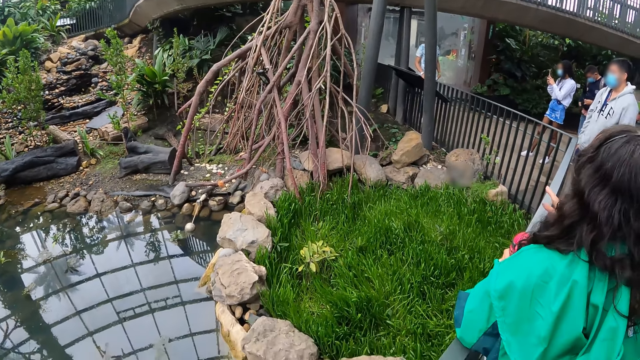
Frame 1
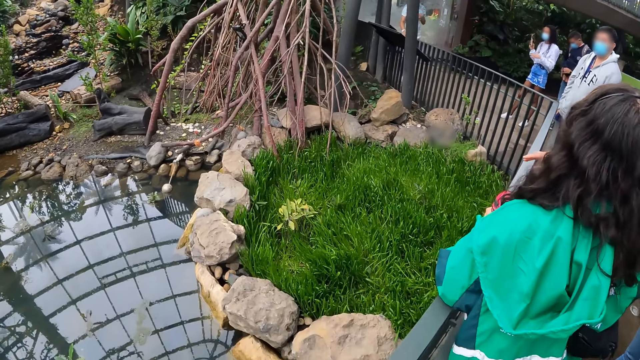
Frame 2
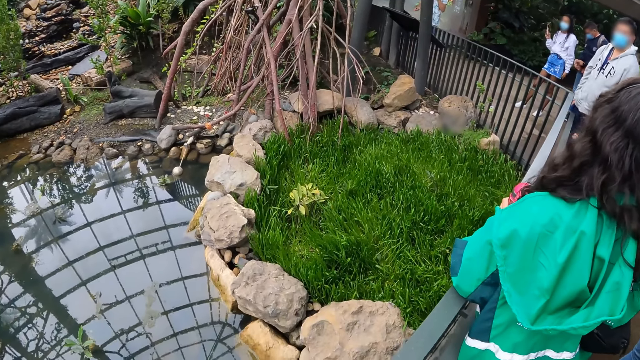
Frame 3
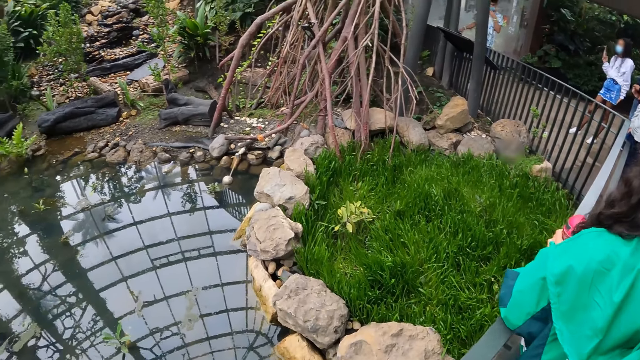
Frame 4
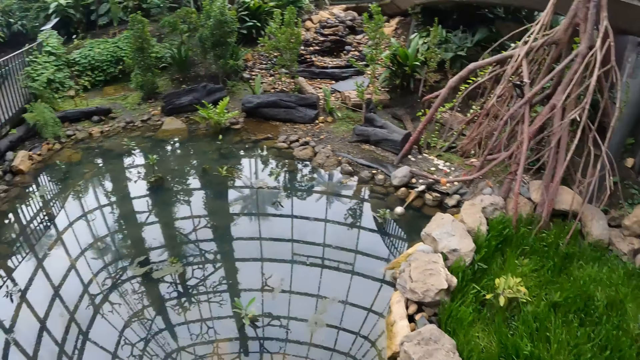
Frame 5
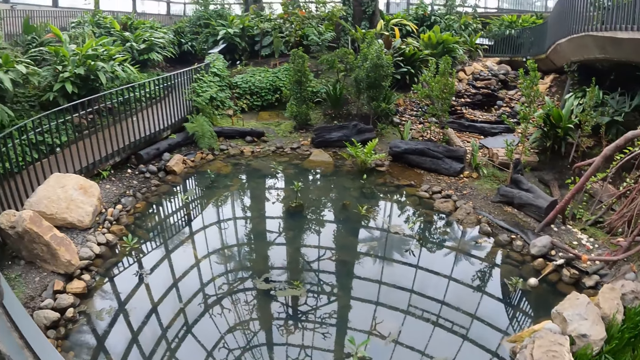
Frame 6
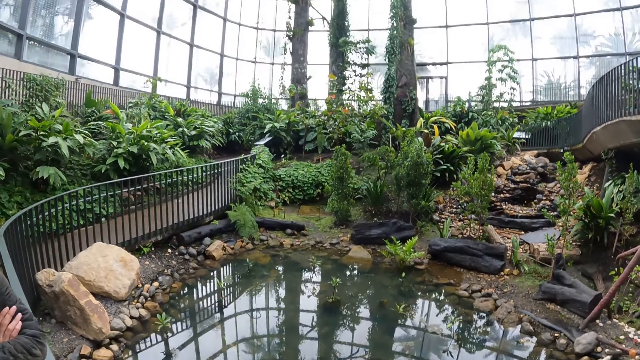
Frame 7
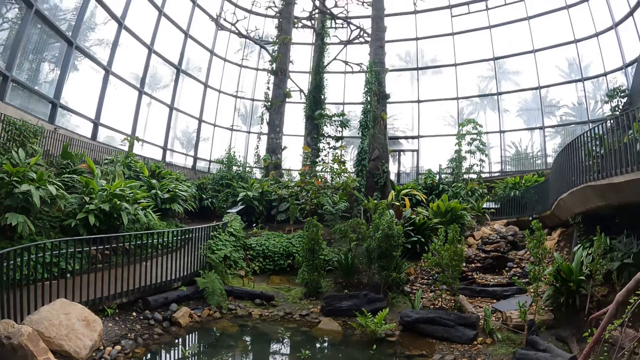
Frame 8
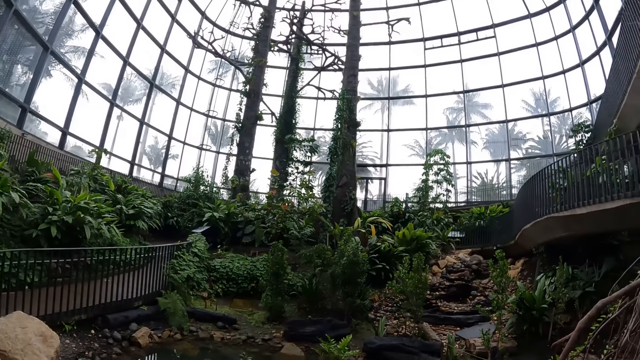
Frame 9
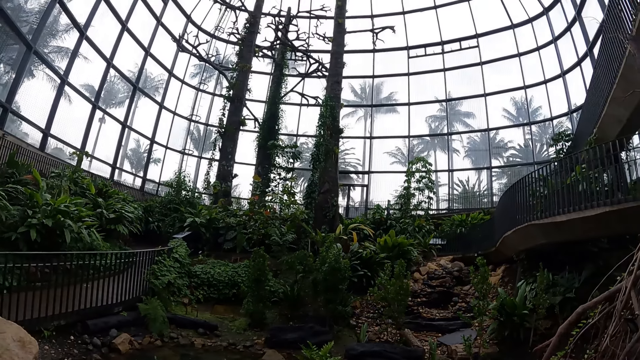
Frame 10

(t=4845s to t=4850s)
The camera wearer looks around the compound.

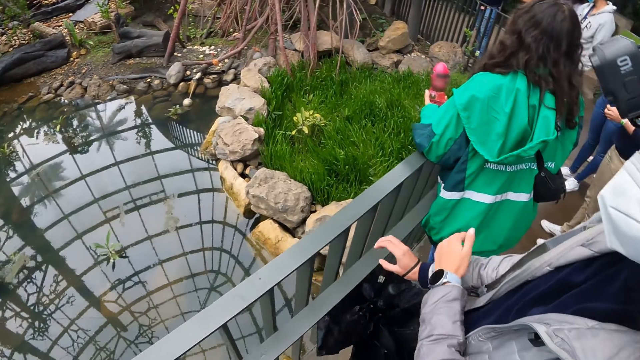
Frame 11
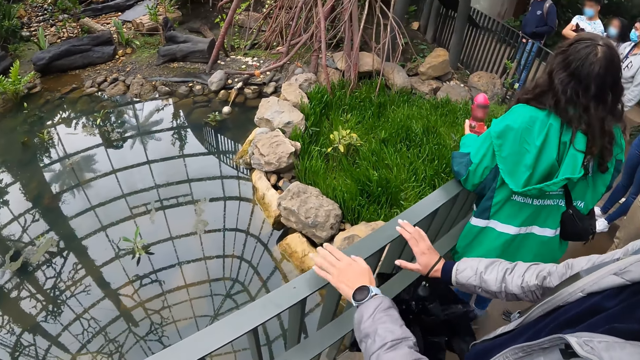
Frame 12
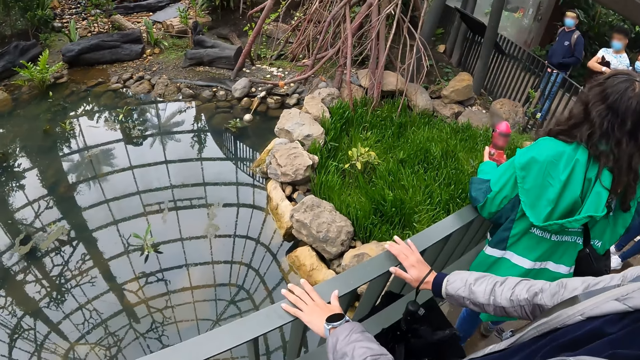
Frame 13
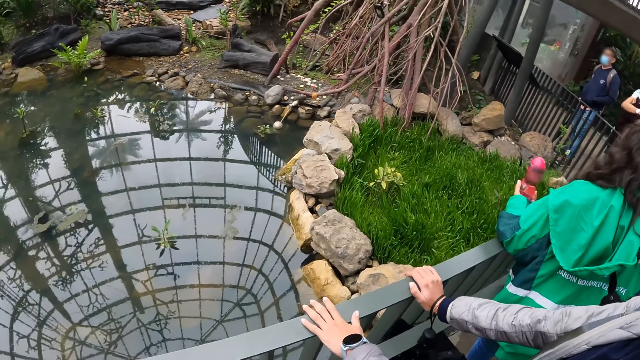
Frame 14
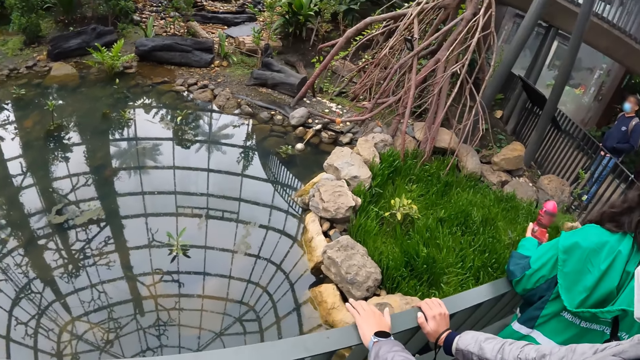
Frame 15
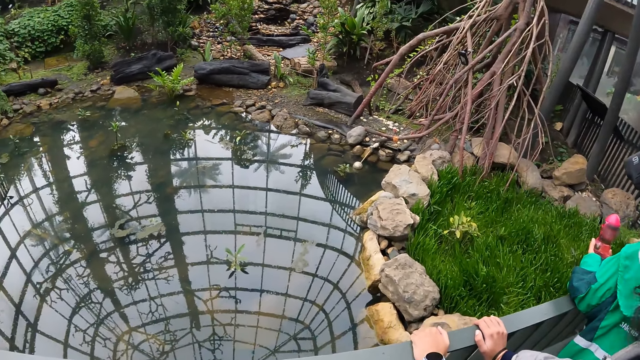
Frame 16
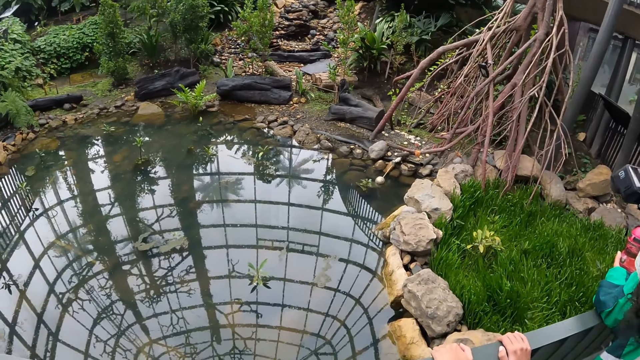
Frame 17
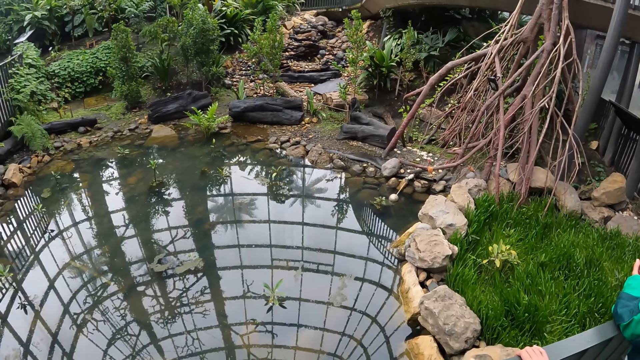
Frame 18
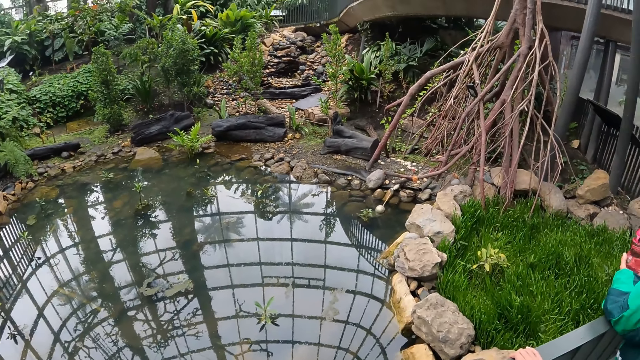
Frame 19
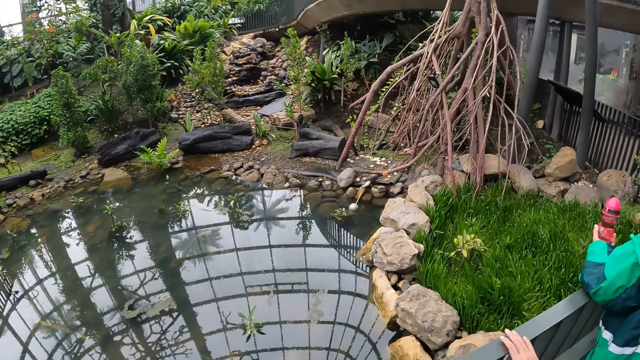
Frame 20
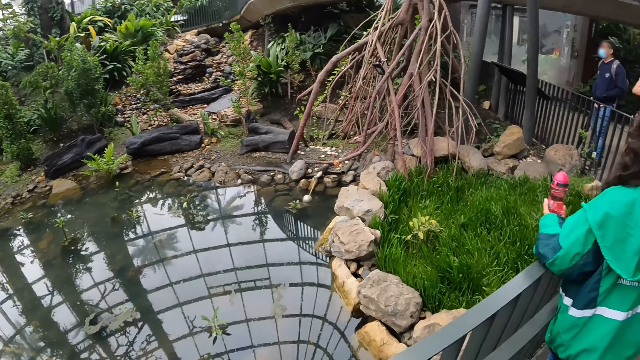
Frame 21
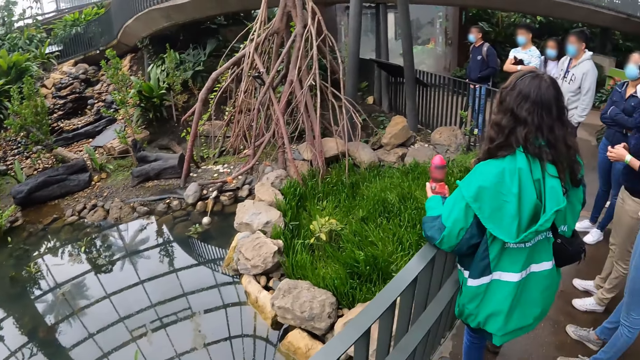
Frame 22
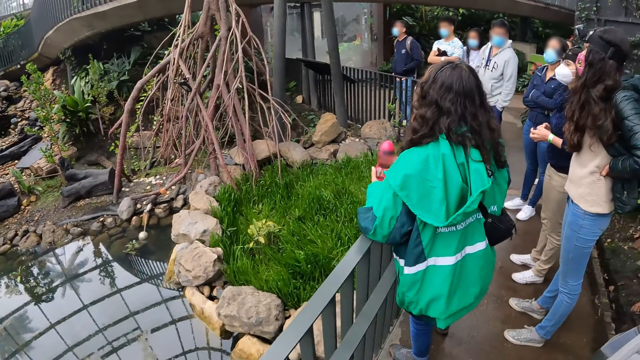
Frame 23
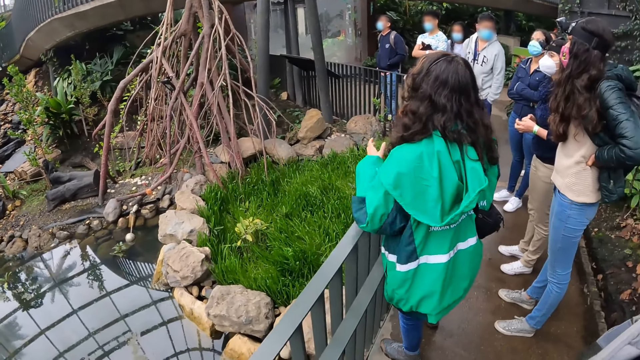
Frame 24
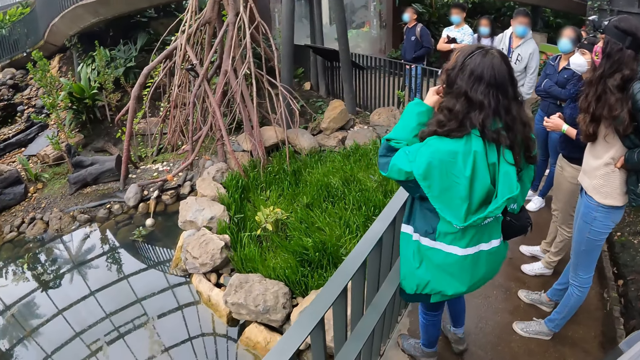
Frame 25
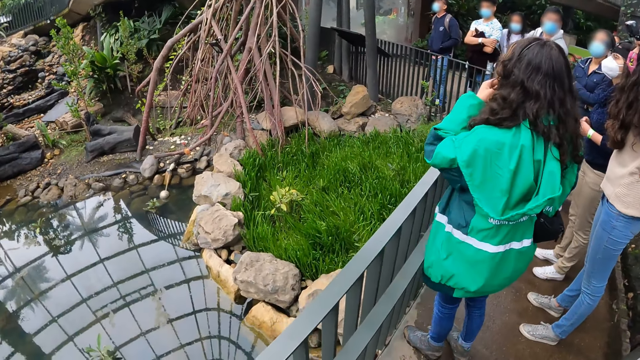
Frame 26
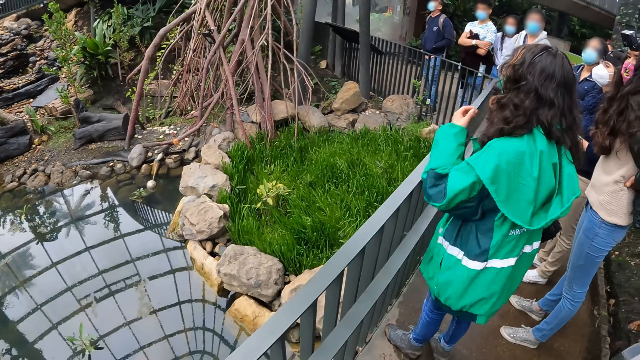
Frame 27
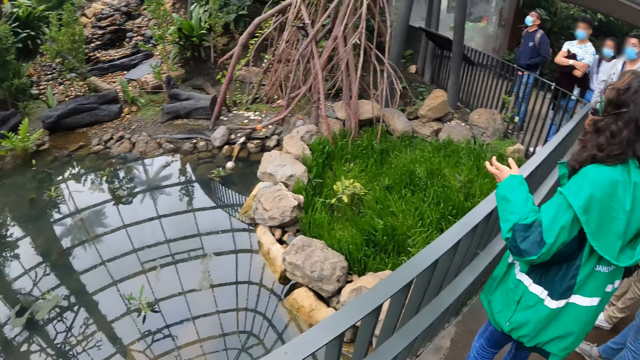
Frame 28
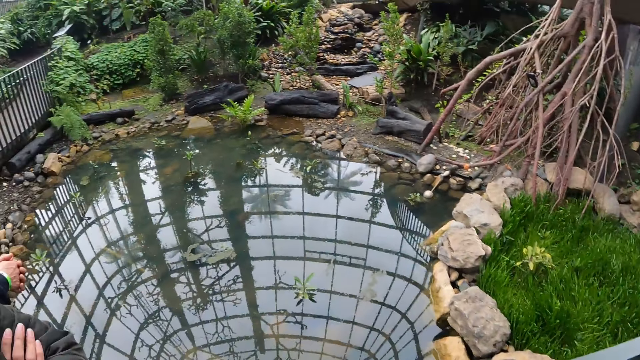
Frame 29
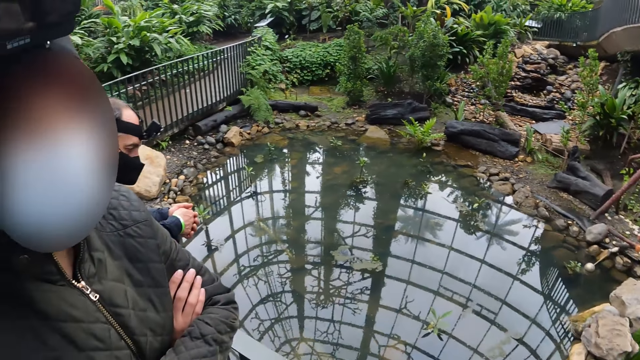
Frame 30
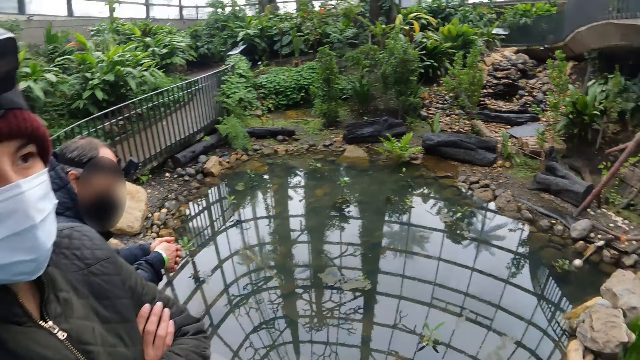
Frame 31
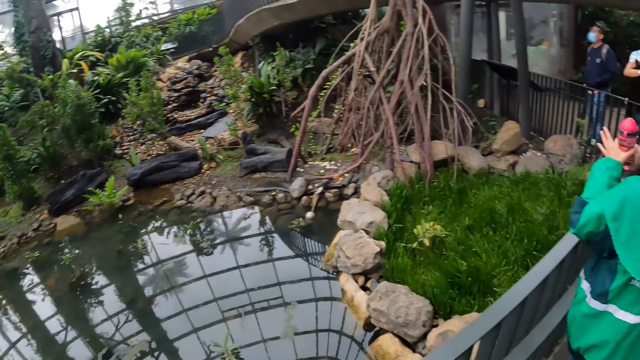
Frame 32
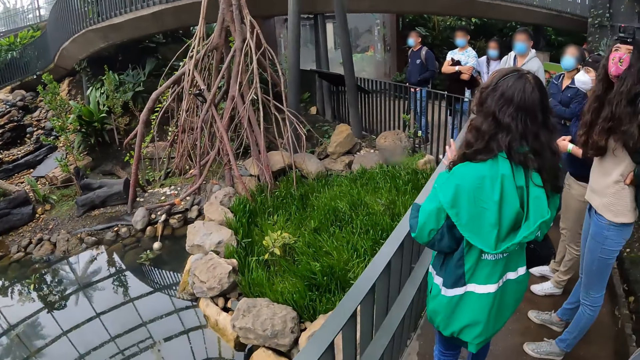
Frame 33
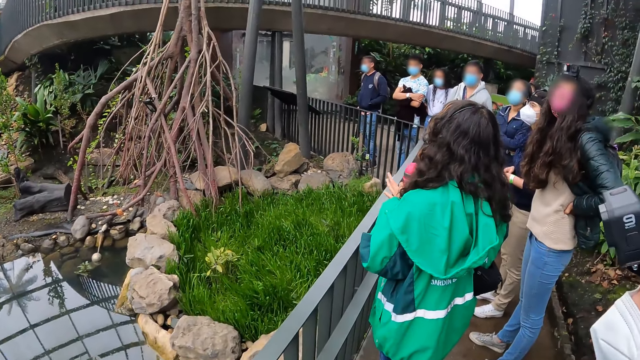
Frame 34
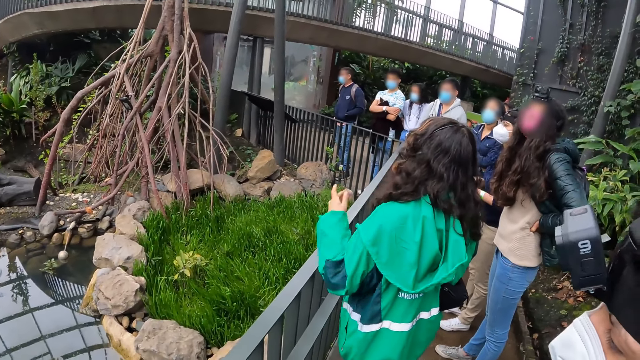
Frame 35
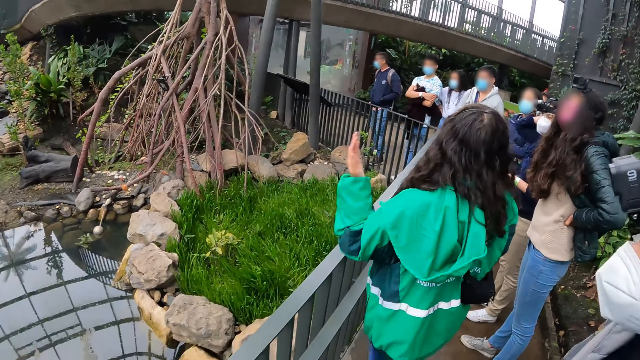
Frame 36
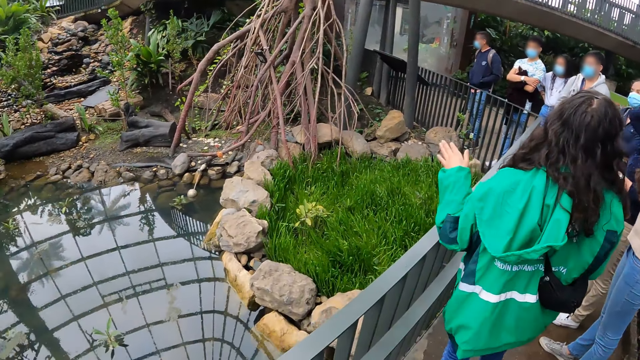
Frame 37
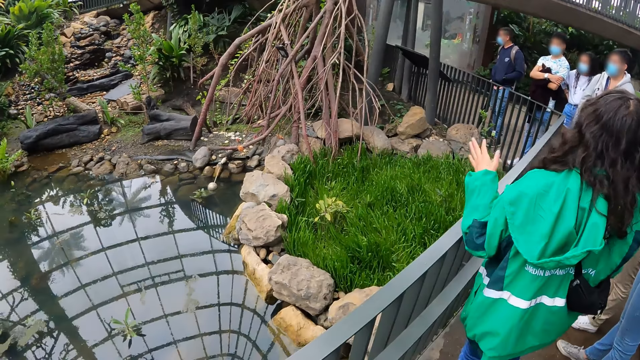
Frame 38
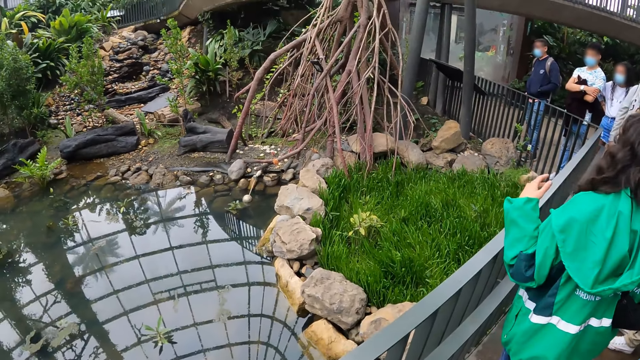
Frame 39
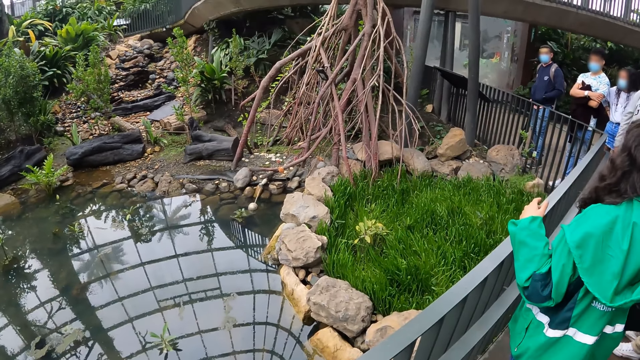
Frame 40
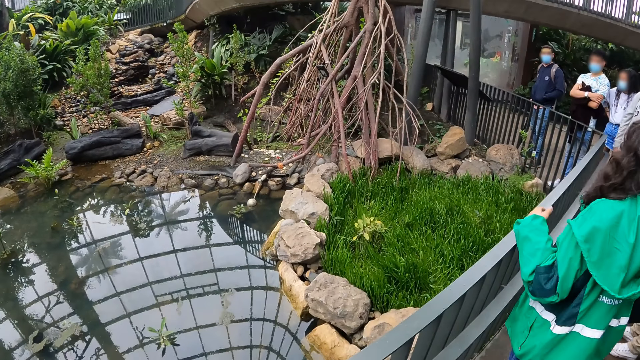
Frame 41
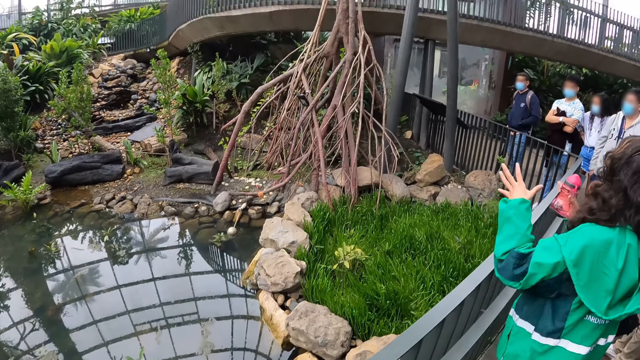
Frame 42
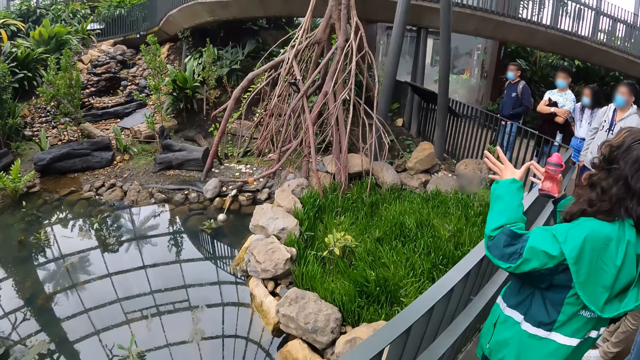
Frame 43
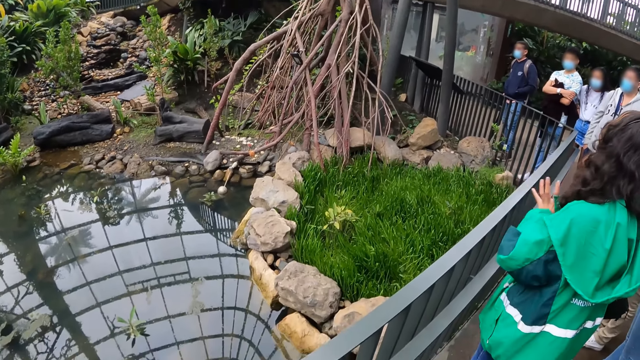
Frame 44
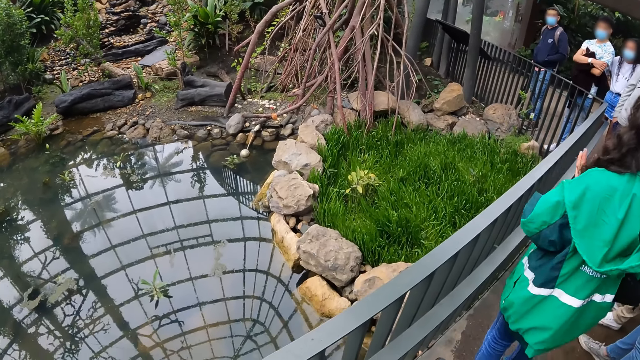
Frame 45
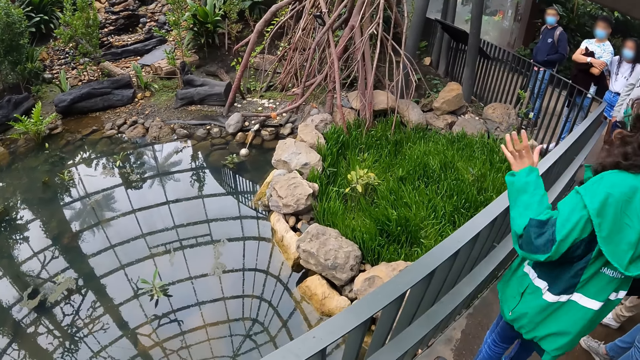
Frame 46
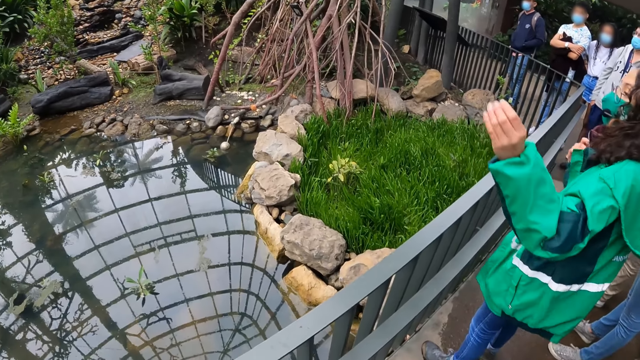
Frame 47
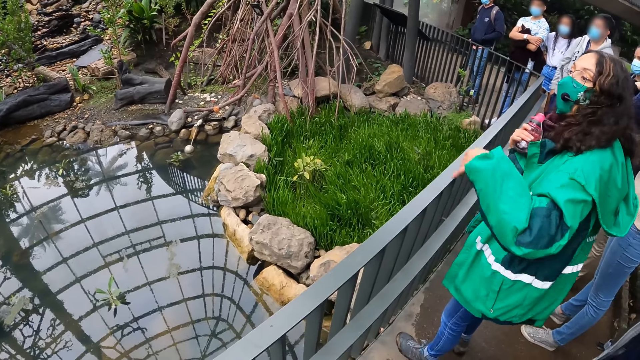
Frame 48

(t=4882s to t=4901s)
A woman places her hands on the bridge rail. Another woman passes the water bottle from her left hand to her right hand. The other woman adjusts a face mask on her face with her left hand.
